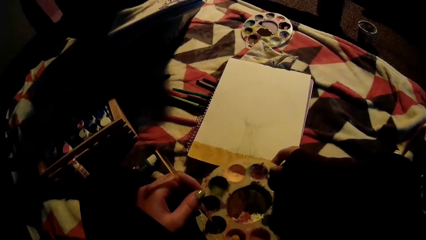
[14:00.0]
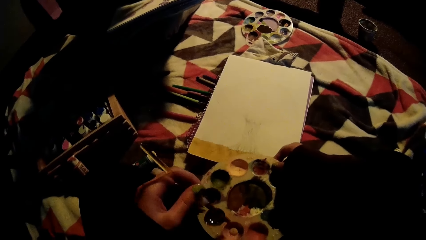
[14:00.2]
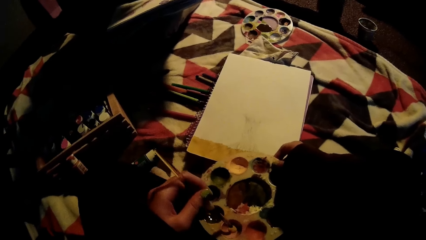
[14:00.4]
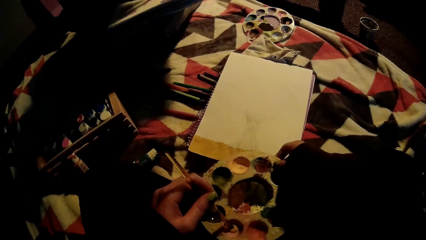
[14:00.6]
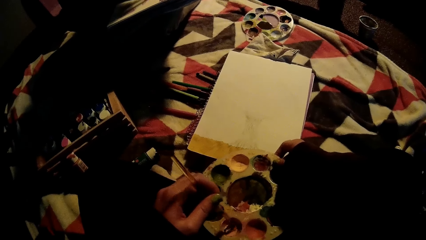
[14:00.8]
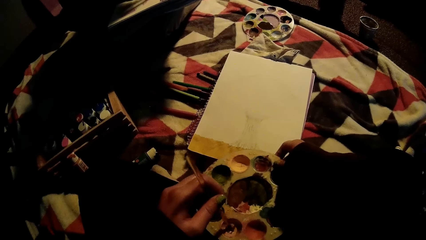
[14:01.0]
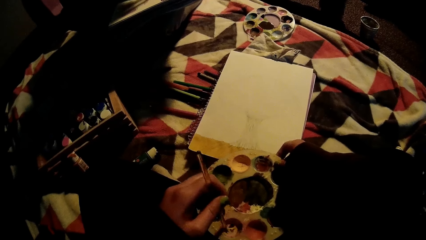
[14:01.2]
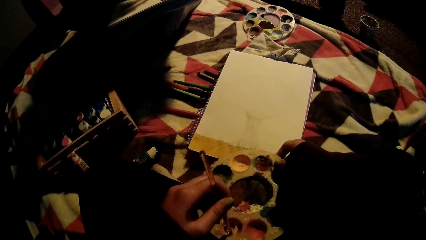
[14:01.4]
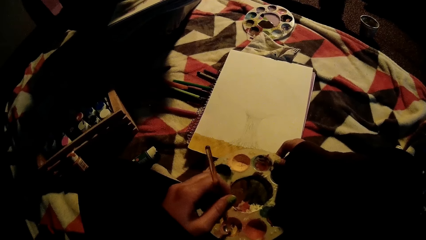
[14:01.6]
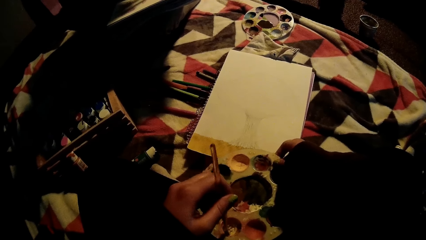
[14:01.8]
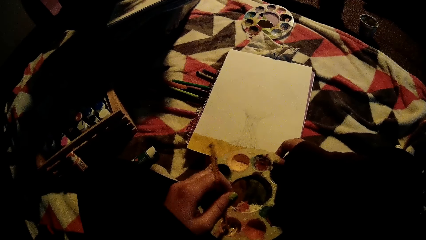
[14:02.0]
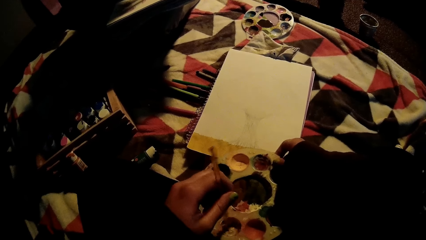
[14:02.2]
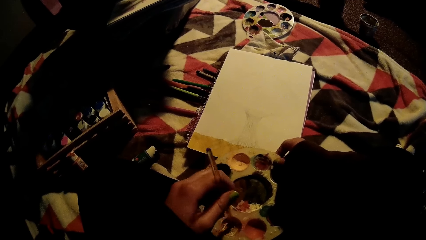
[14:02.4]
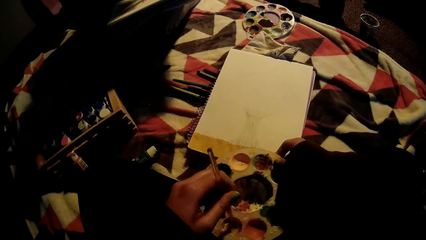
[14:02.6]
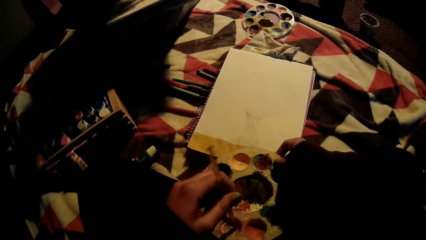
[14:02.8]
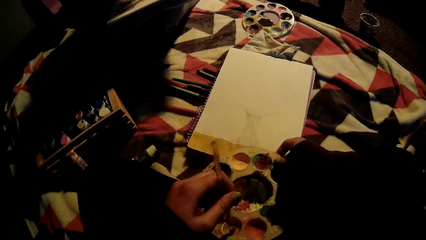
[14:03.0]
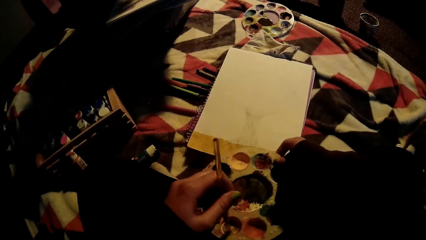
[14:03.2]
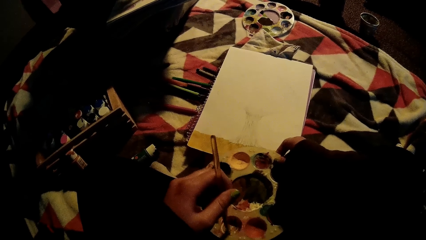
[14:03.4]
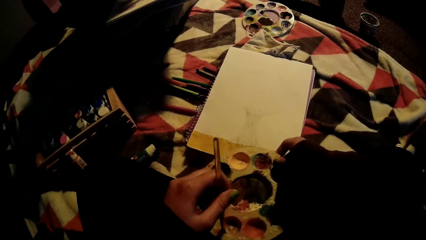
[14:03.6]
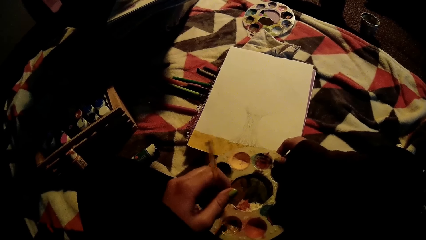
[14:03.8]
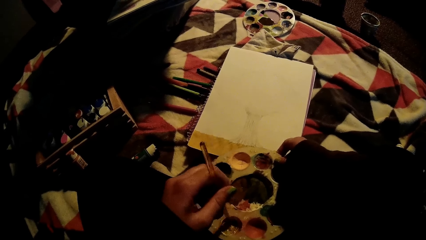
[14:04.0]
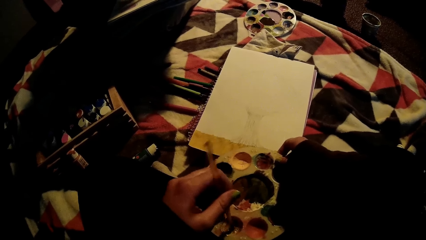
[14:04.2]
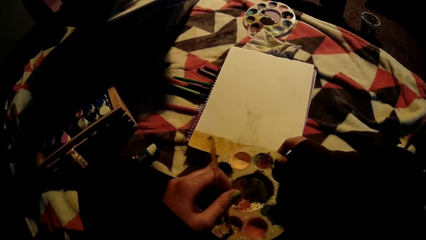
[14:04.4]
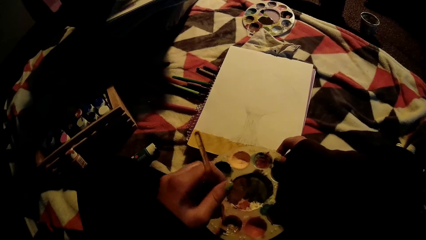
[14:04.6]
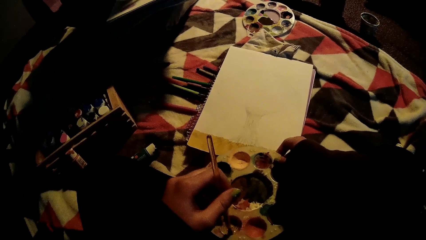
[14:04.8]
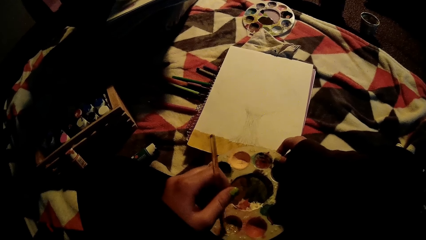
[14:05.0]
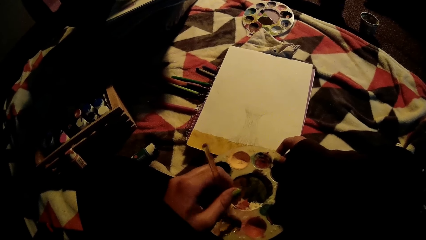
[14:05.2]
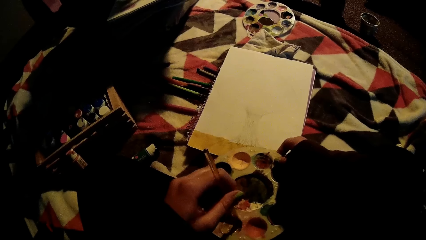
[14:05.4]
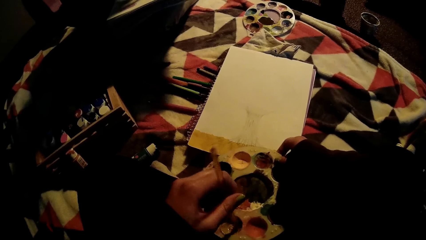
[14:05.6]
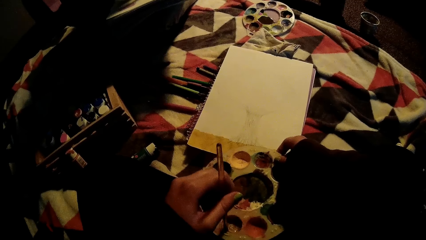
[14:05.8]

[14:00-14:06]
The camera wearer takes paint with the brush in her left hand on a paint palette.

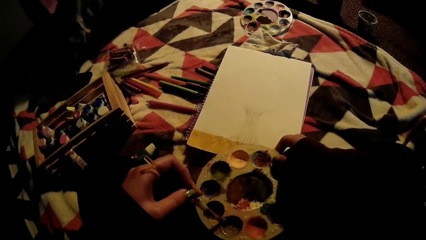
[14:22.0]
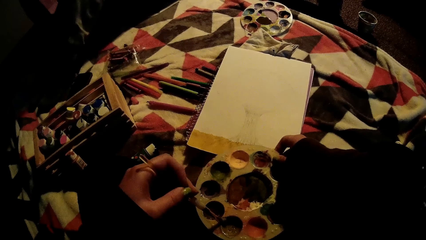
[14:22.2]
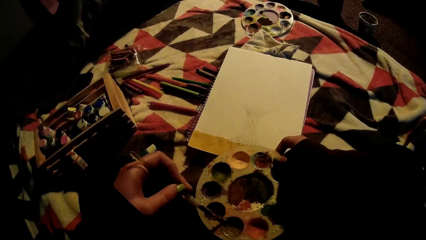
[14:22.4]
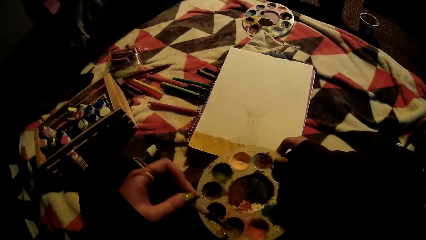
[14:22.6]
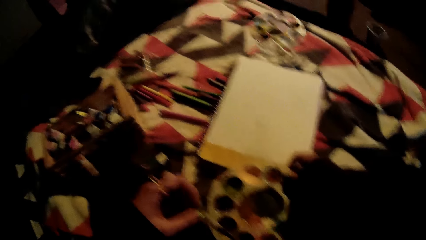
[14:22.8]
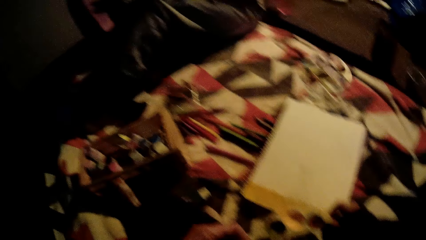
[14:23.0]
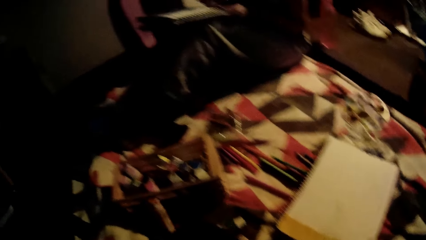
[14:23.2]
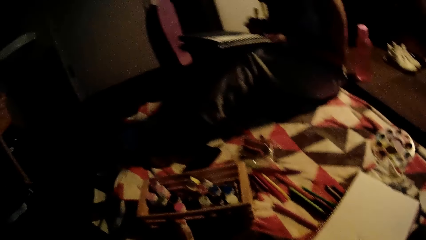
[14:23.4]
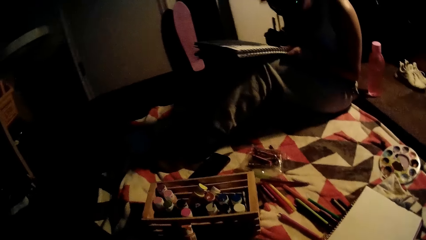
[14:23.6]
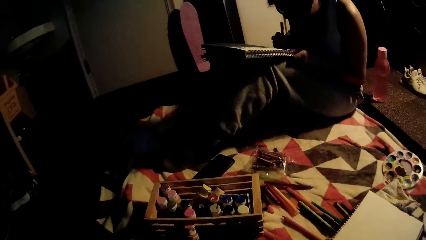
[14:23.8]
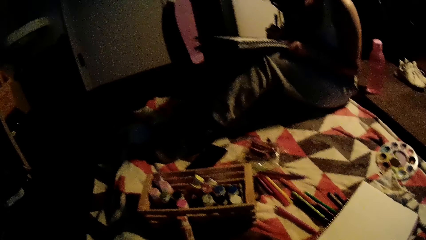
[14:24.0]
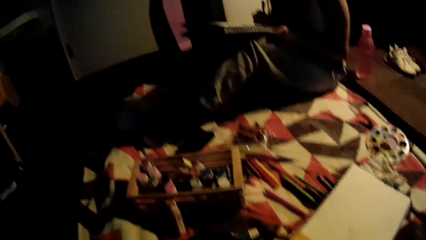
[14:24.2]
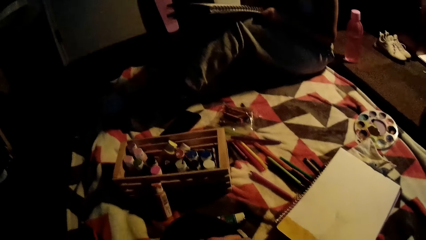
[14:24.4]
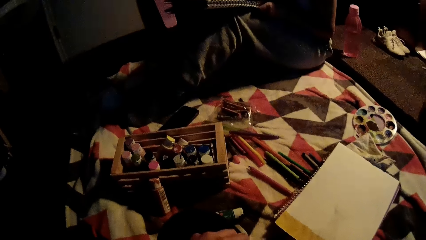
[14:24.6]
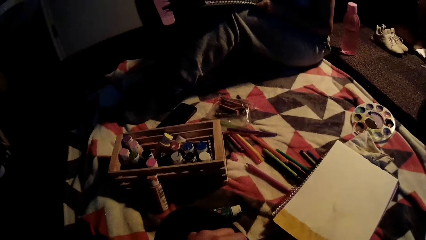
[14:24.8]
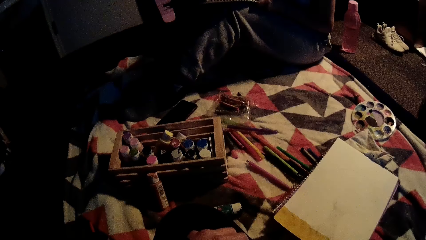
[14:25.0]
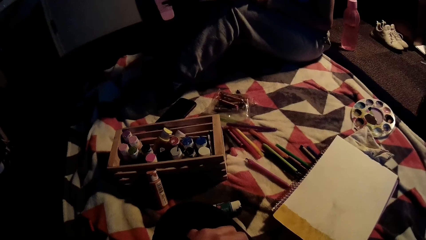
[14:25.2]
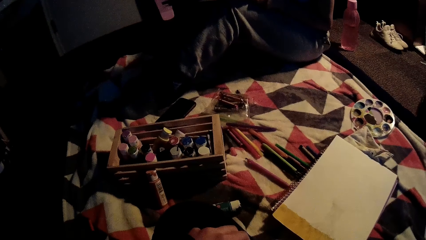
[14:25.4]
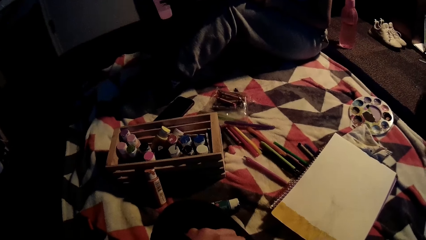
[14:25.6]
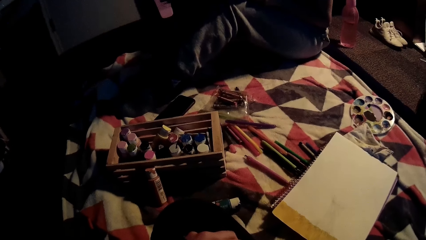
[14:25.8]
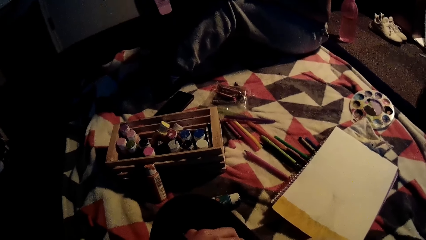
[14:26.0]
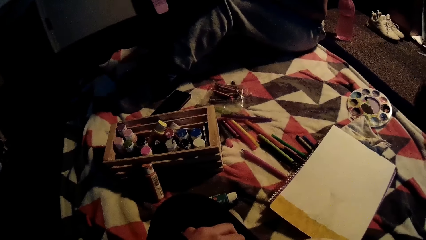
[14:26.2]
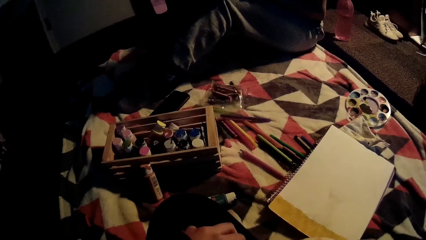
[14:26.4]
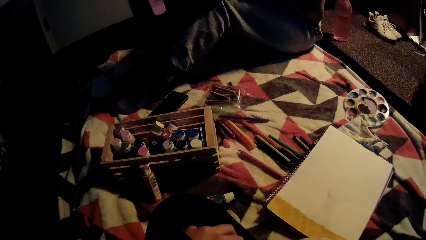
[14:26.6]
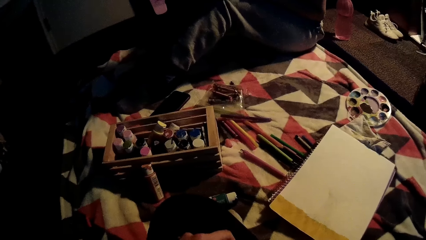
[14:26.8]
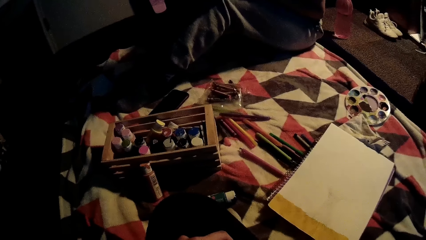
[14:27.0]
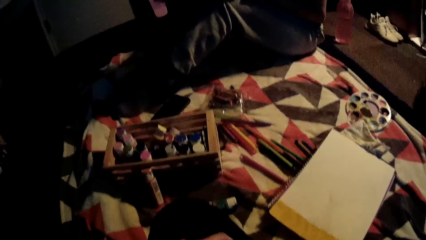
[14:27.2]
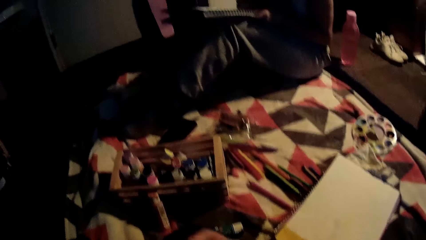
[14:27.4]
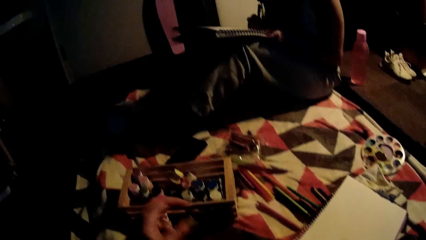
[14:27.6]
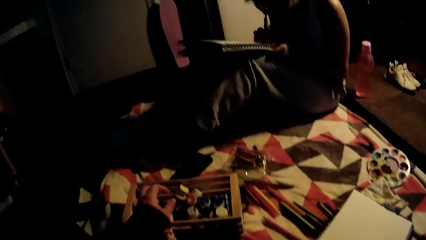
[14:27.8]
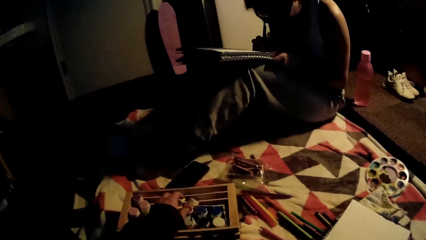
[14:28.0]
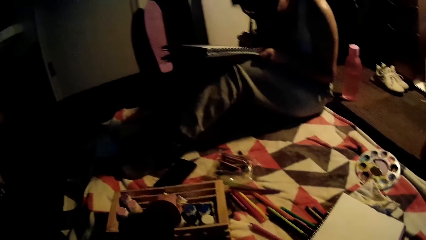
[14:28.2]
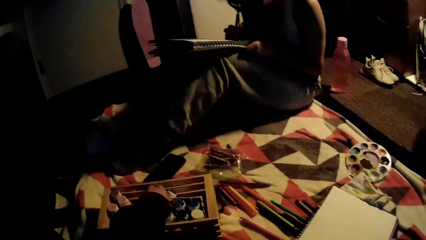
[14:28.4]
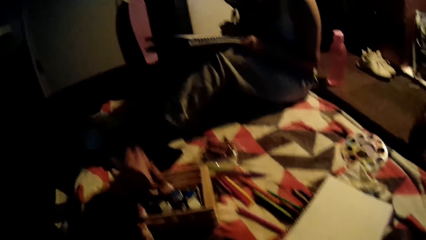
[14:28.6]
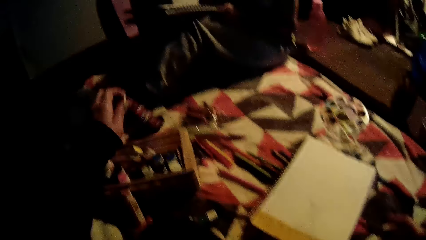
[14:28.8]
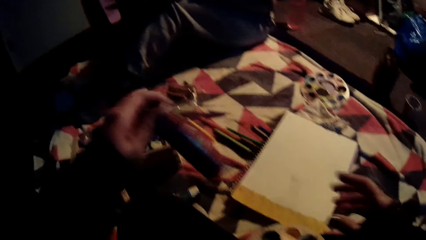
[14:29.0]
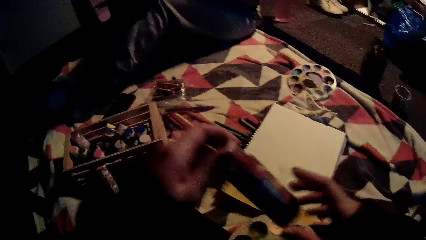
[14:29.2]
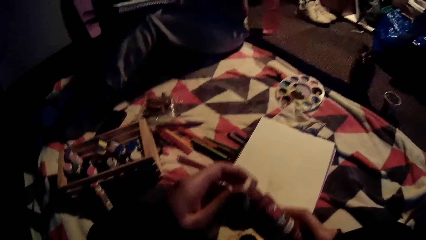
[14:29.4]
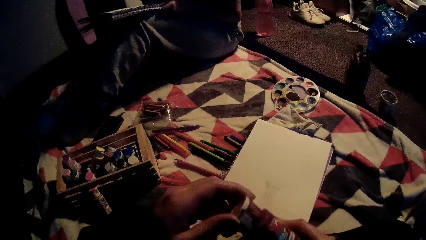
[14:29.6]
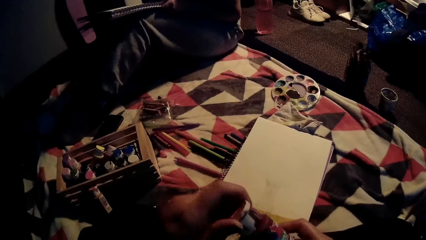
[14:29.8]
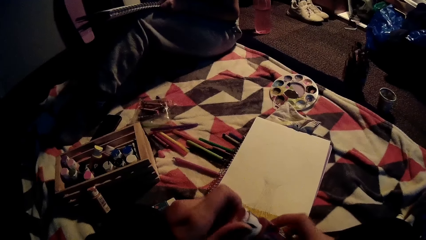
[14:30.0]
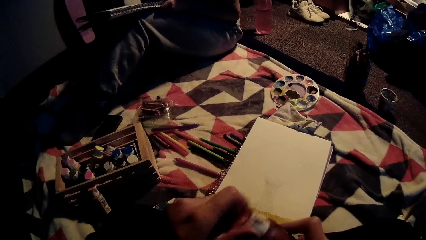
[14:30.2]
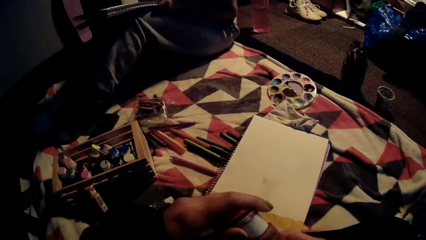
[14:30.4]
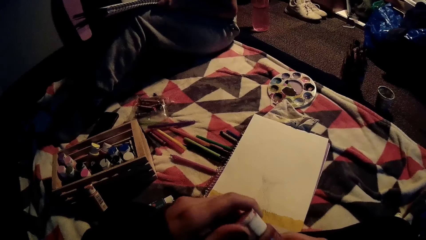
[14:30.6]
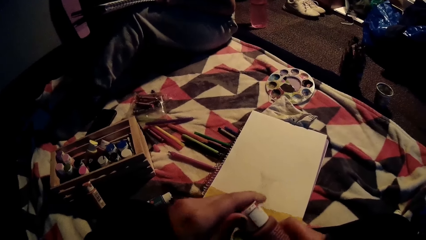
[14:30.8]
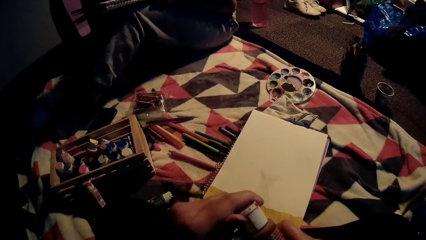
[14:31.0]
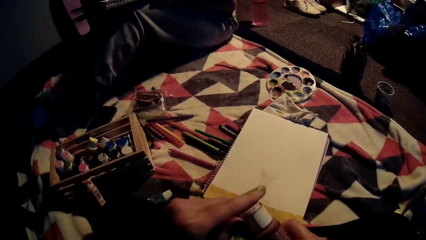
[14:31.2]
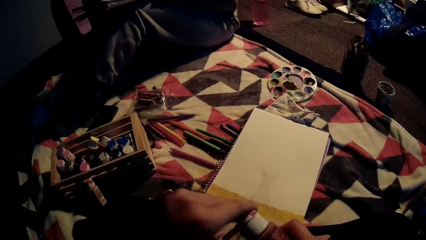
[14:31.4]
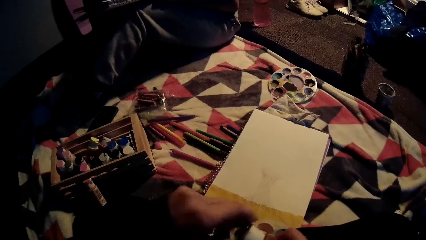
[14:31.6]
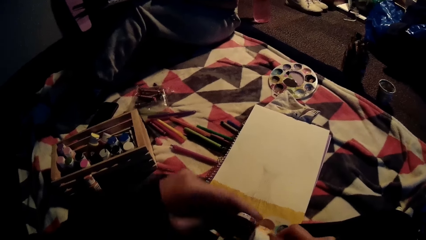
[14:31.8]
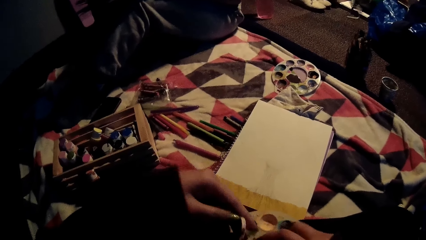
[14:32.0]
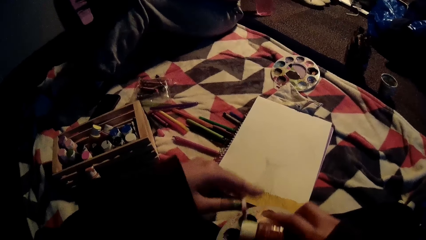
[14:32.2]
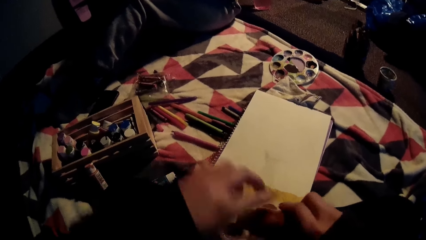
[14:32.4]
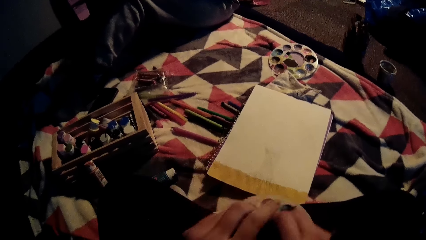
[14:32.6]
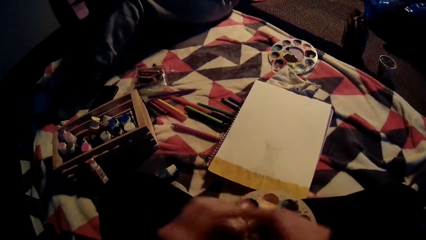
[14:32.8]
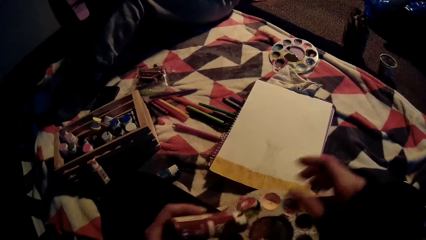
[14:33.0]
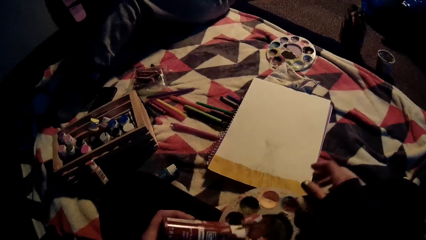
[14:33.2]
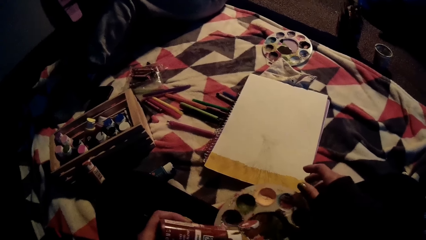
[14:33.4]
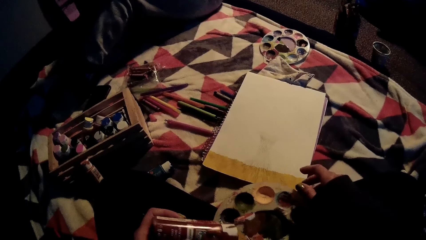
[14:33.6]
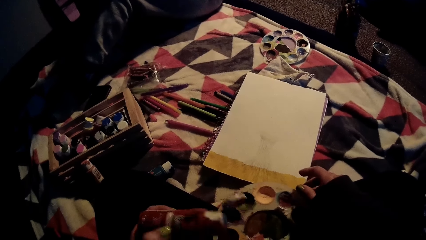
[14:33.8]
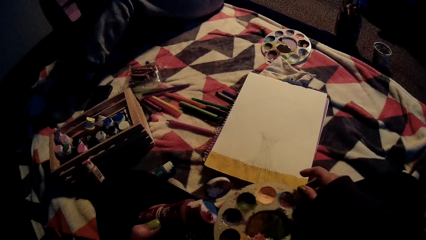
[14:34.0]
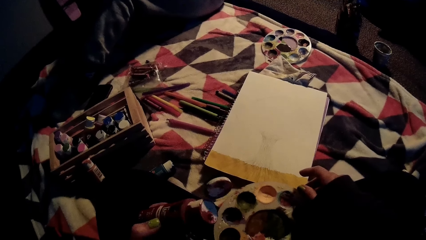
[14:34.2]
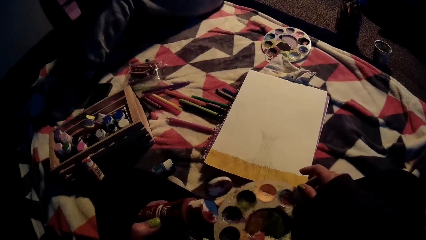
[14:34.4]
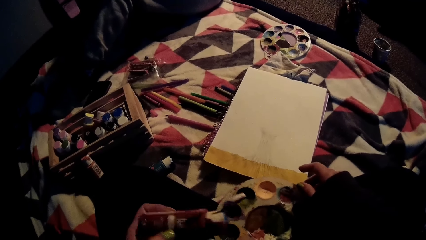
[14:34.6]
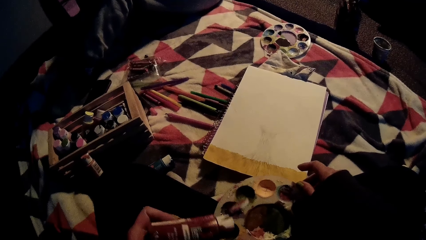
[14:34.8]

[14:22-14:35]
A woman draws on a drawing book with a pencil. The camera wearer looks around the room. She takes a plastic bottle from a wood on the bed with her left hand. She opens the cover of the plastic bottle with her left hand. She presses the plastic bottle with her right hand into a paint palette on the bed.
